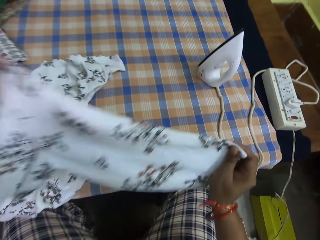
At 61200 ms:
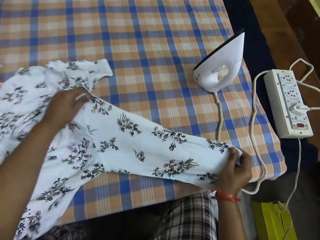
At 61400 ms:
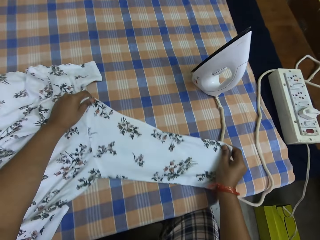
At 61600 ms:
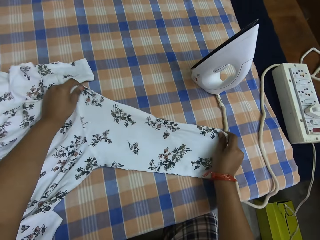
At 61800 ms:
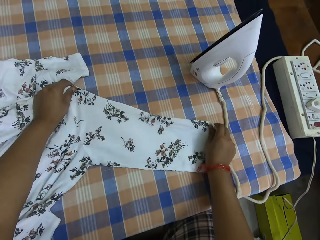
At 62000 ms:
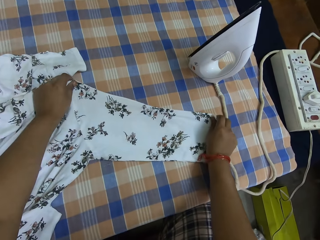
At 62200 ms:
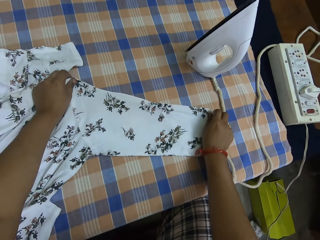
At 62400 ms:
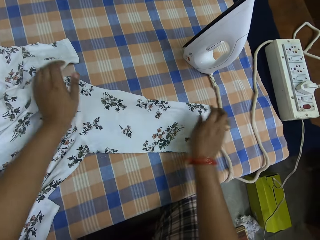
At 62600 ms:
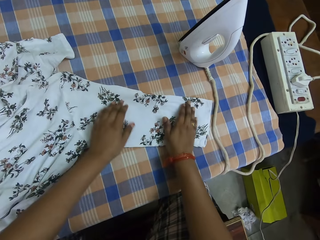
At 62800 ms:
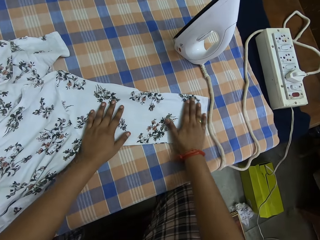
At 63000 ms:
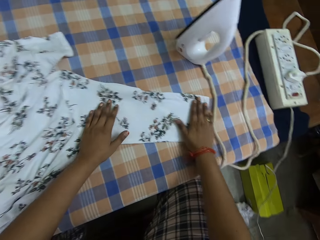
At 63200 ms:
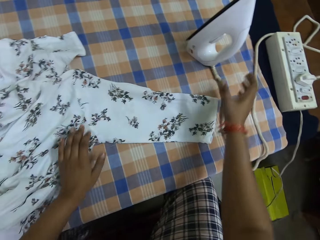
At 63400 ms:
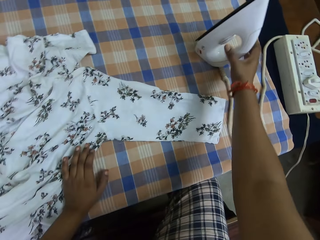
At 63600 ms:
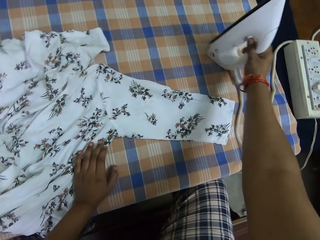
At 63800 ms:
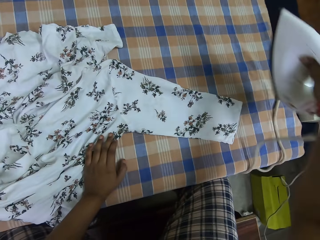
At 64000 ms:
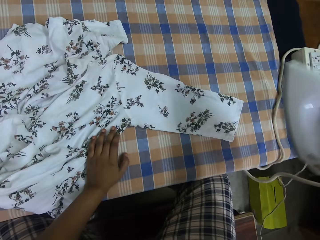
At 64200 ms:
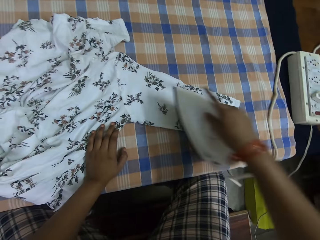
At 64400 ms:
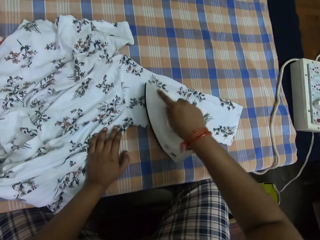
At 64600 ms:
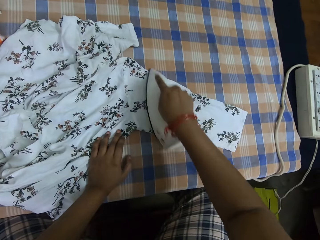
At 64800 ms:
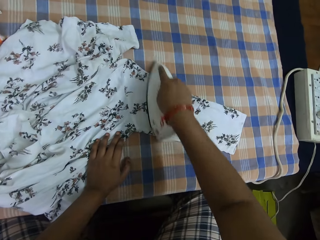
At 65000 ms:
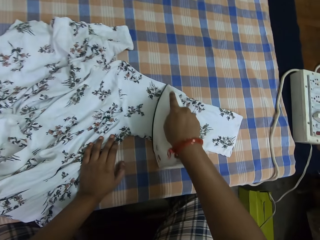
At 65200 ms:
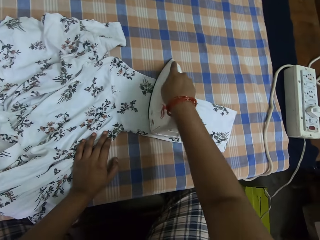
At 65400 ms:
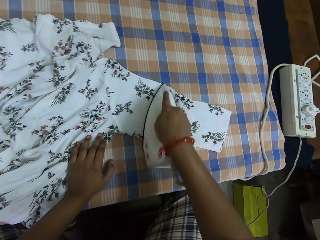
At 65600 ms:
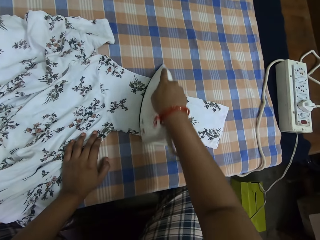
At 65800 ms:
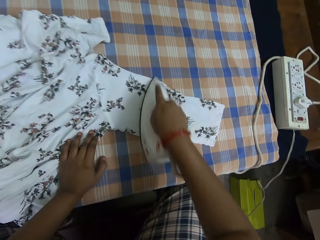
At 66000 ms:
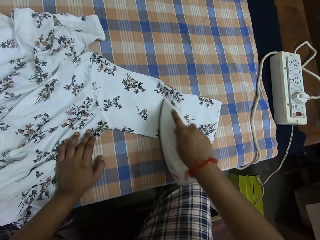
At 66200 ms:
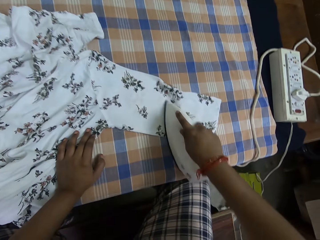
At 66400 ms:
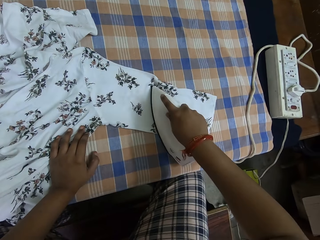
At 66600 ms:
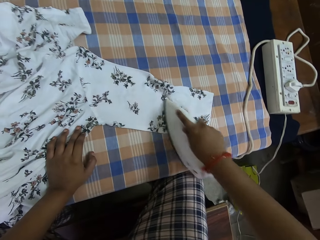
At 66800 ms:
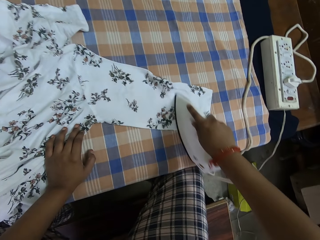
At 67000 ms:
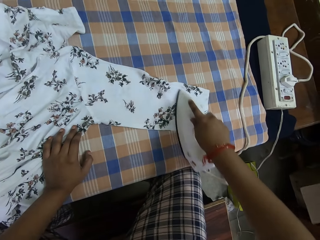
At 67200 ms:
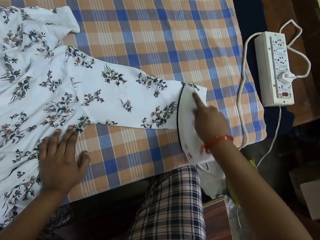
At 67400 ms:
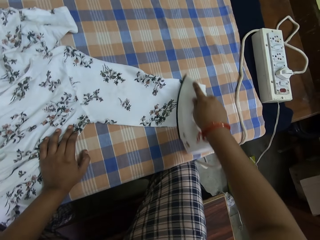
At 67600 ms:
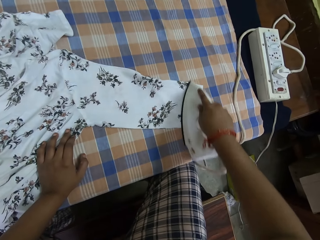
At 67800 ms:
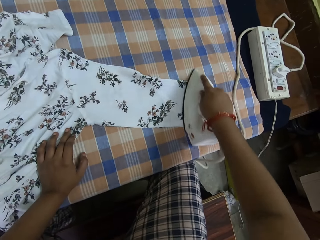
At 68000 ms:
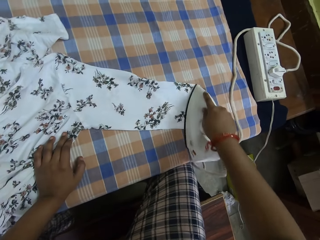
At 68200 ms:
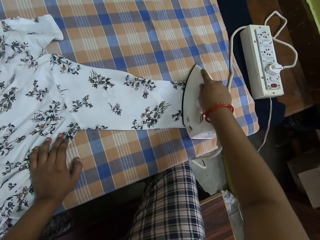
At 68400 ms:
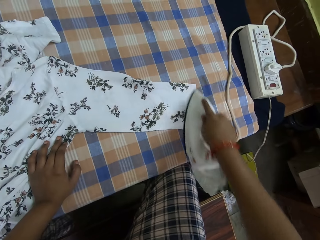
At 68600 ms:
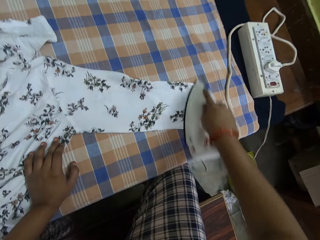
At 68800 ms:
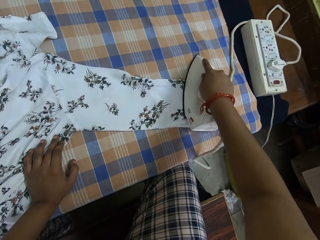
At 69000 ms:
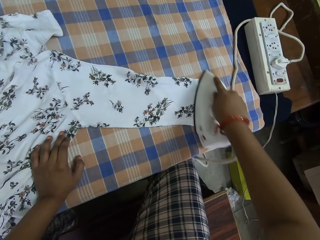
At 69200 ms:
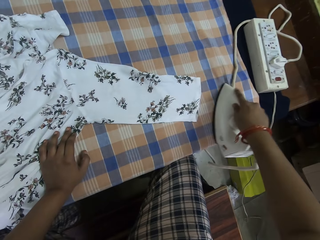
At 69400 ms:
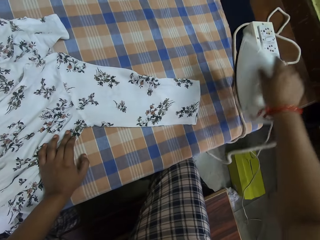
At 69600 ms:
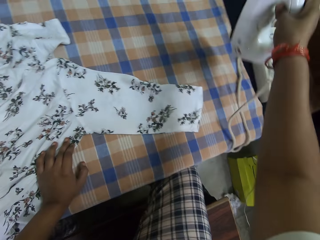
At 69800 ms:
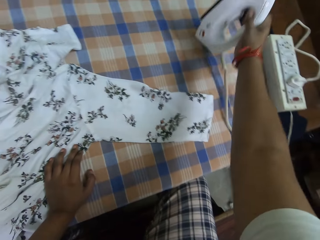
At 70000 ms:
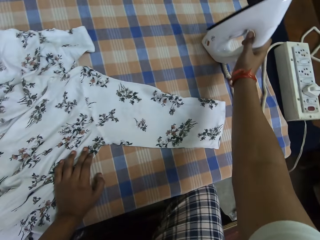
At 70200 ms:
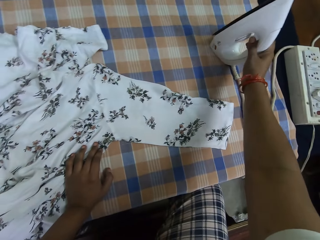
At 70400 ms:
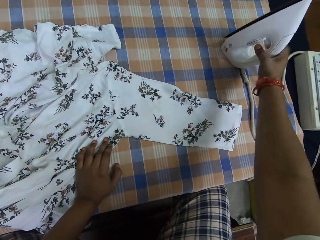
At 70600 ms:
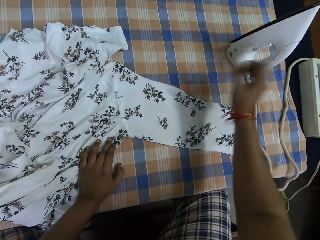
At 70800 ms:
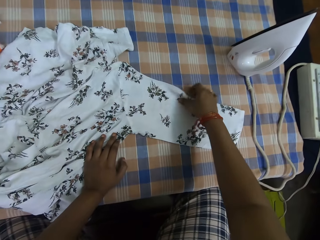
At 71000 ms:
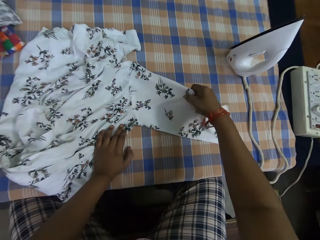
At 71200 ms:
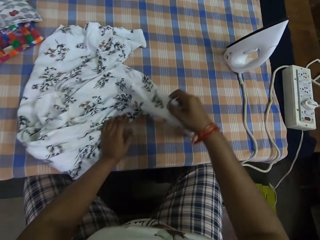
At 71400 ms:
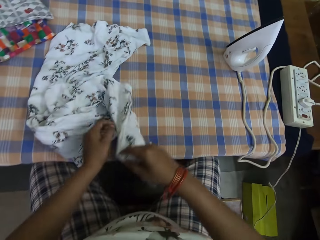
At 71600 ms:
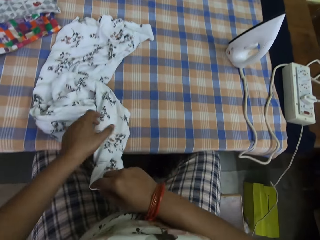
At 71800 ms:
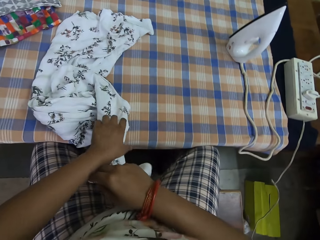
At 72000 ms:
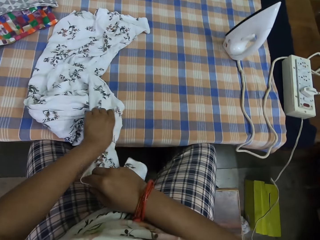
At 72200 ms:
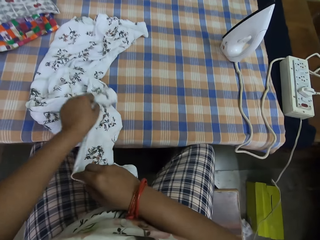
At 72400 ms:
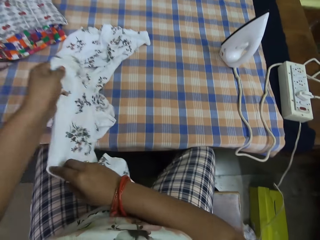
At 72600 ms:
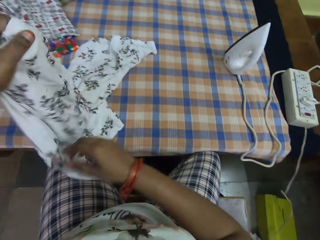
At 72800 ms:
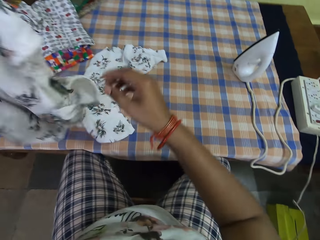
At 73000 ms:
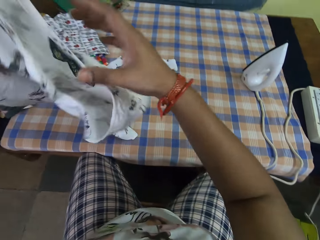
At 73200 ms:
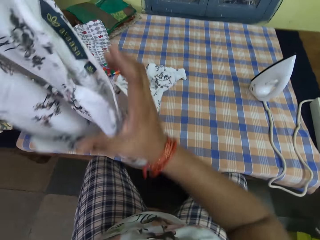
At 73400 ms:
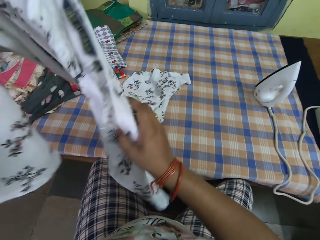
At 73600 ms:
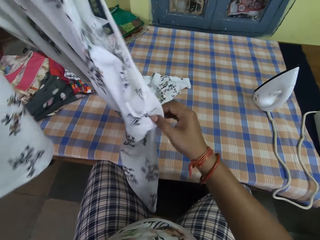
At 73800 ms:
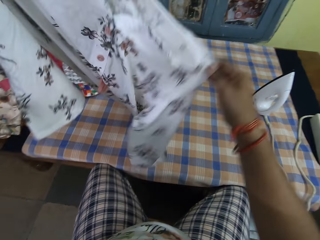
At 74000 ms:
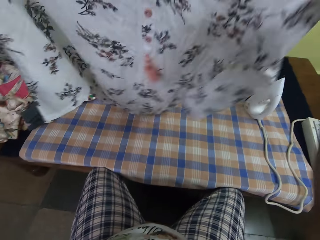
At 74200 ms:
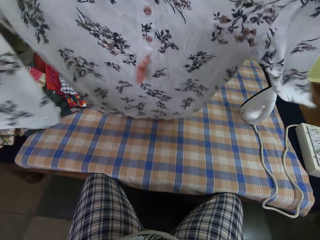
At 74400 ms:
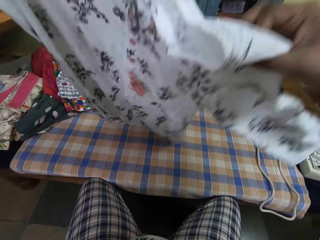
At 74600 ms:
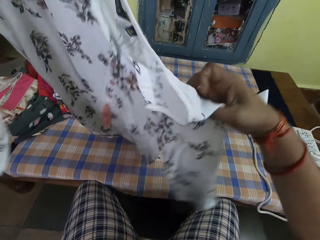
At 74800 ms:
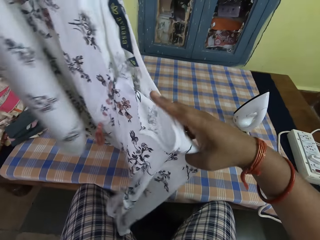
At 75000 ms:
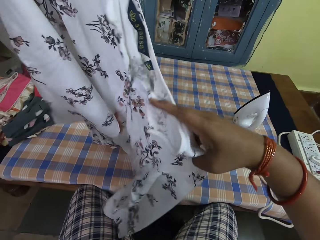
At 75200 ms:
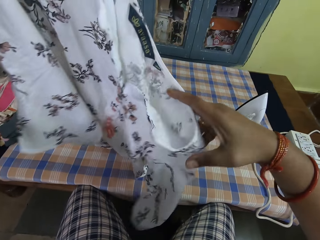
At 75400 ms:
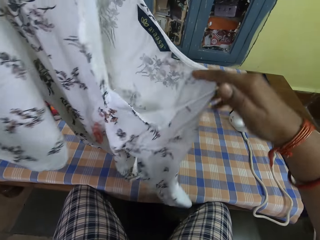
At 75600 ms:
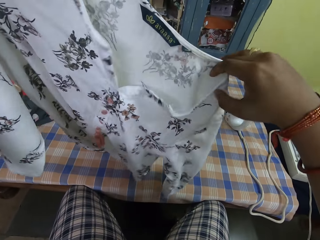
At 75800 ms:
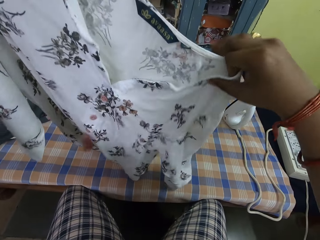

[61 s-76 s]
The camera wearer puts down the cloth. They adjust the cloth. They pick up the iron from the iron table. They iron the arm part of the dress with the iron. They place the iron on the iron table. They adjust the cloth. They lift the dress with both hands.

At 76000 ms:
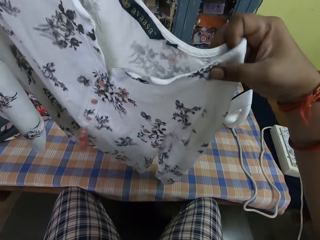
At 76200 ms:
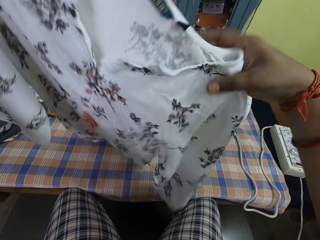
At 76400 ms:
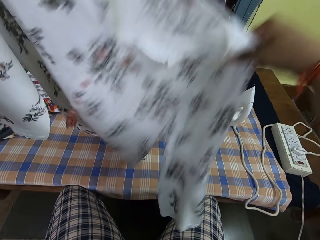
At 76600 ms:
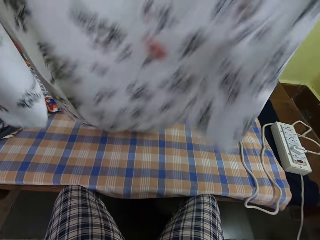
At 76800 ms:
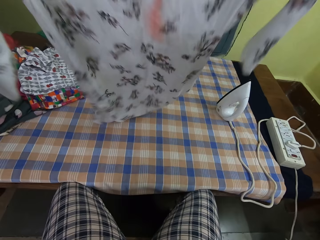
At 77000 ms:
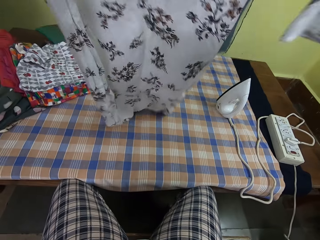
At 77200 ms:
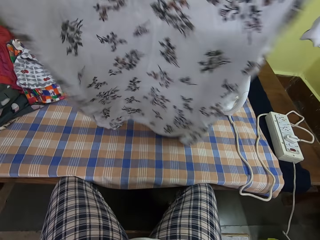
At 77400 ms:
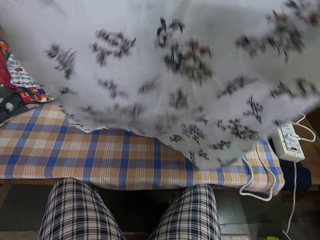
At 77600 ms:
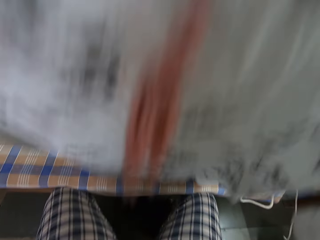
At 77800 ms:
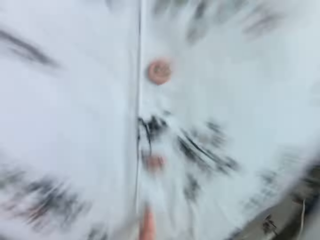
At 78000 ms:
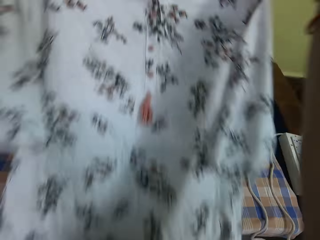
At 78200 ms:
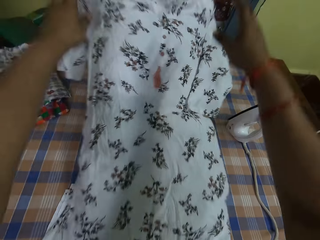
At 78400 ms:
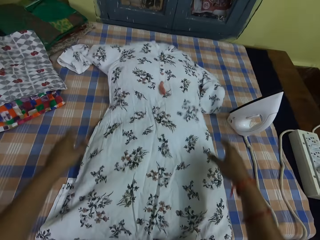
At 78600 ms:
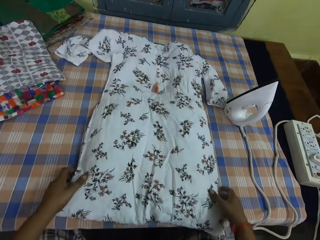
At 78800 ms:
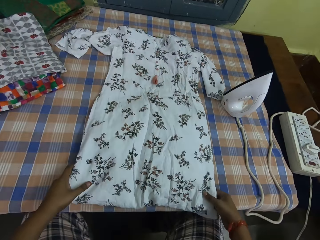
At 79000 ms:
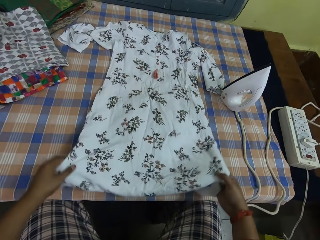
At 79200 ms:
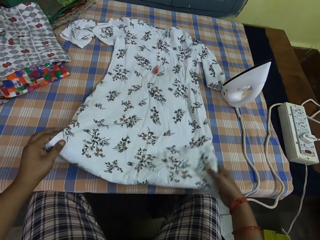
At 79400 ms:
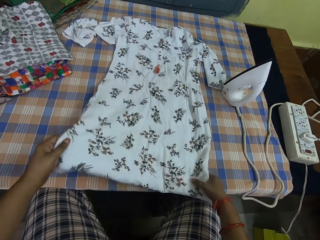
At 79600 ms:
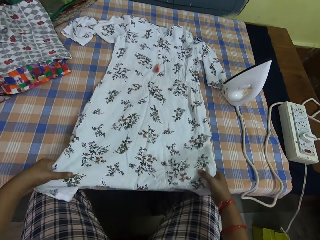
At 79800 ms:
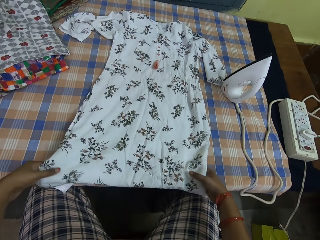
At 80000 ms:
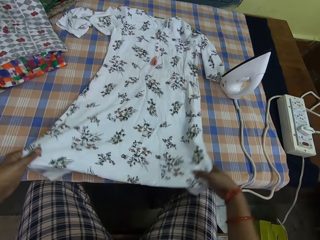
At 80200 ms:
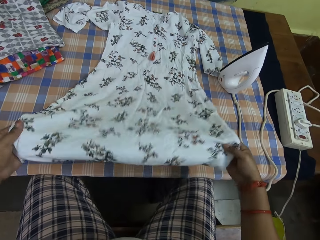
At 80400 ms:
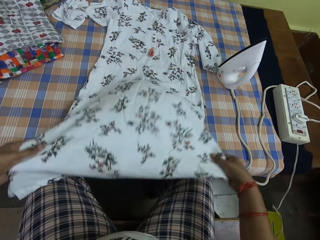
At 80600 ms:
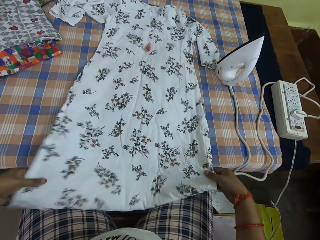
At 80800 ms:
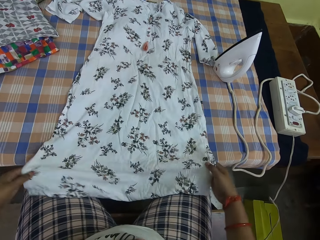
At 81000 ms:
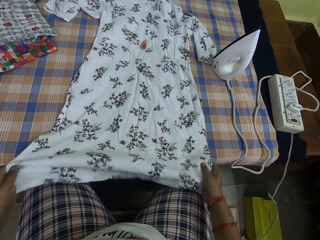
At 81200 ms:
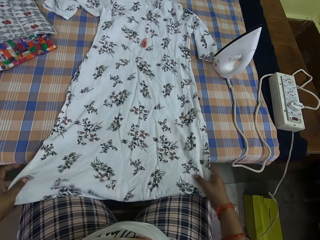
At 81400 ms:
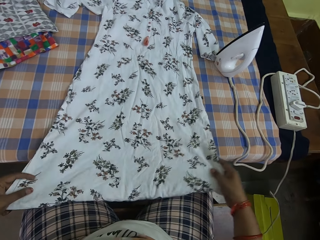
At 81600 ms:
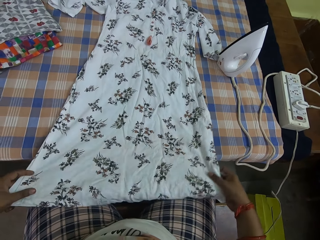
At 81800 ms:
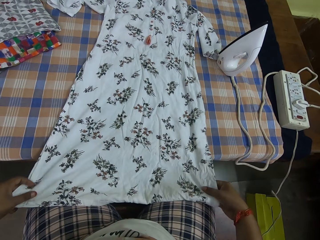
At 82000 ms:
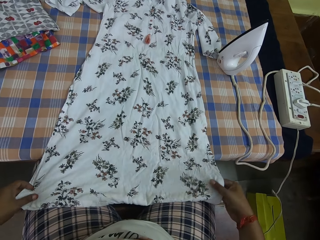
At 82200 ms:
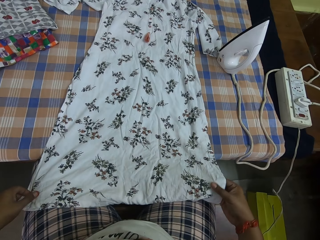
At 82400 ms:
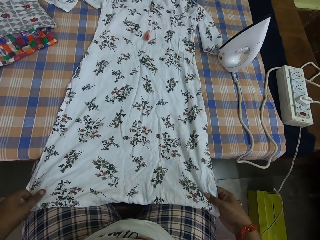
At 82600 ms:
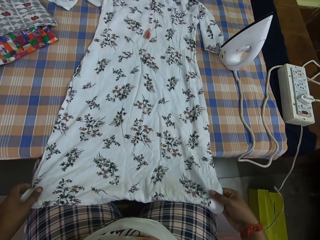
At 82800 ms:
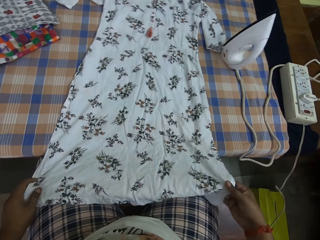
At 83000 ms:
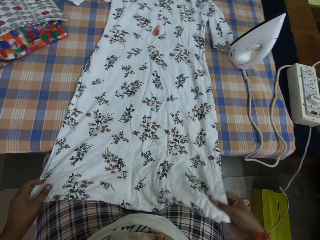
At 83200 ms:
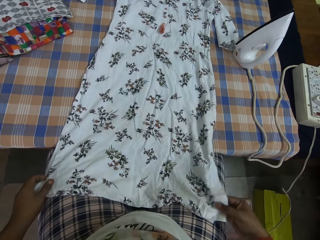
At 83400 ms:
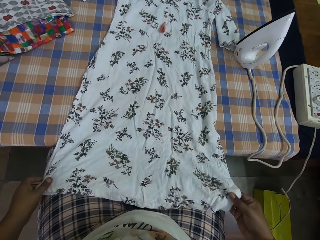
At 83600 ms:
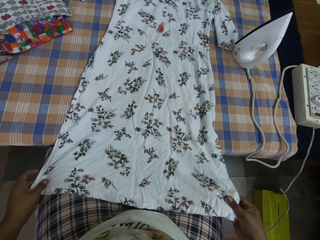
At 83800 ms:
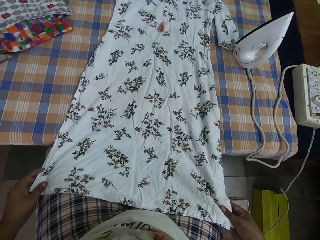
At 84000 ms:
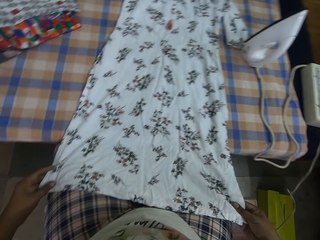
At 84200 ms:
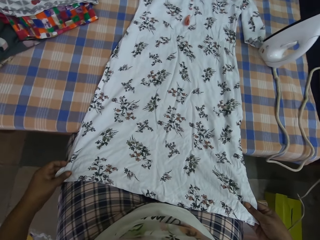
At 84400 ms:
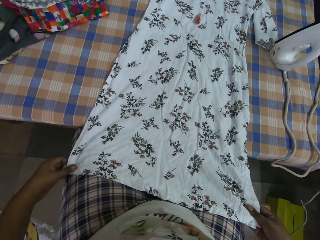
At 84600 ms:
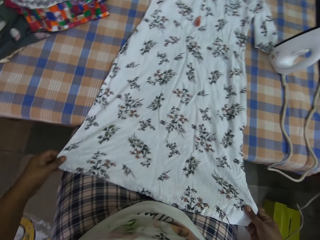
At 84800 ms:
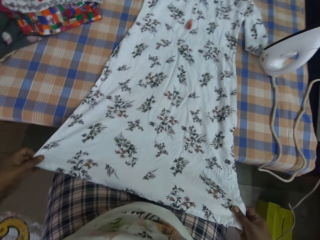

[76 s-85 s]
The camera wearer puts down the cloth. They adjust the dress with both hands.
